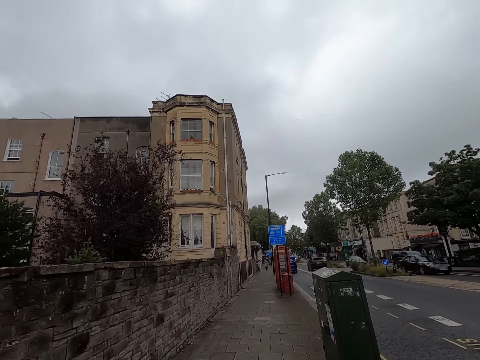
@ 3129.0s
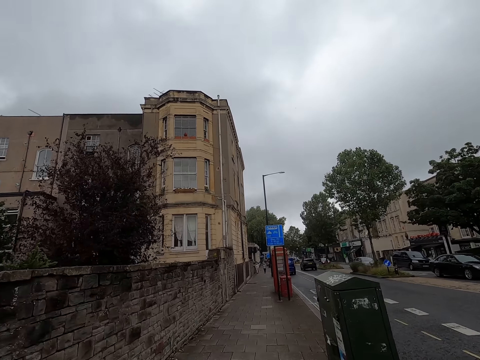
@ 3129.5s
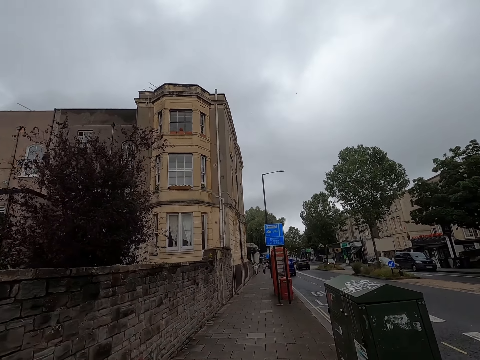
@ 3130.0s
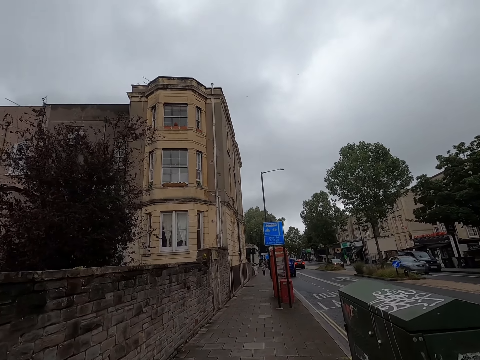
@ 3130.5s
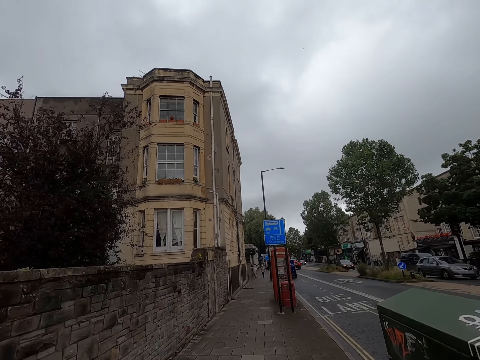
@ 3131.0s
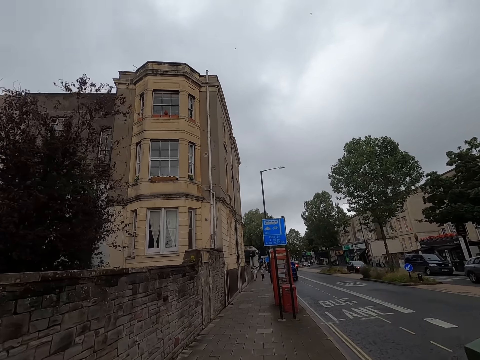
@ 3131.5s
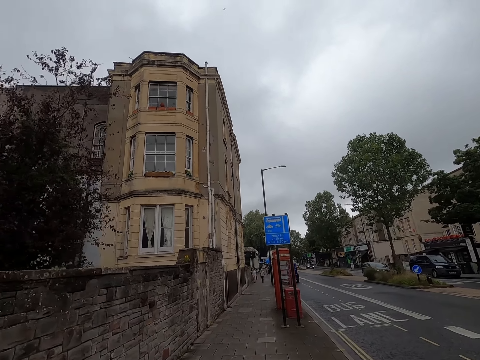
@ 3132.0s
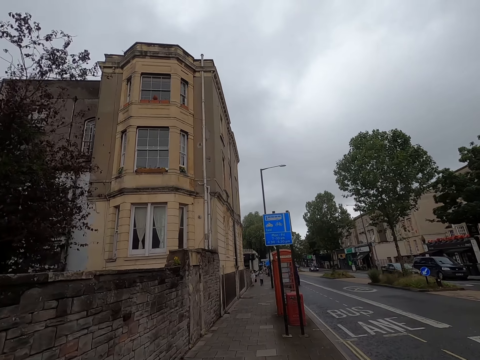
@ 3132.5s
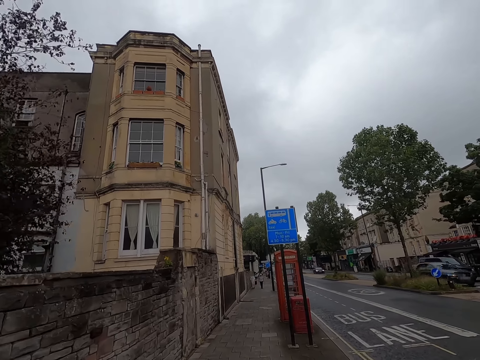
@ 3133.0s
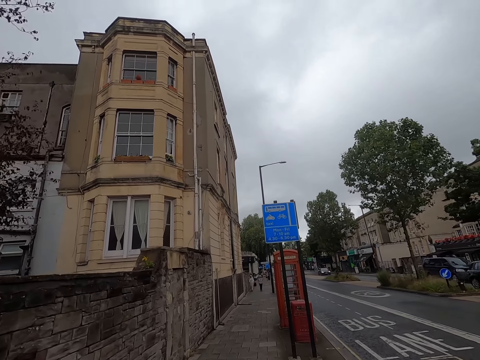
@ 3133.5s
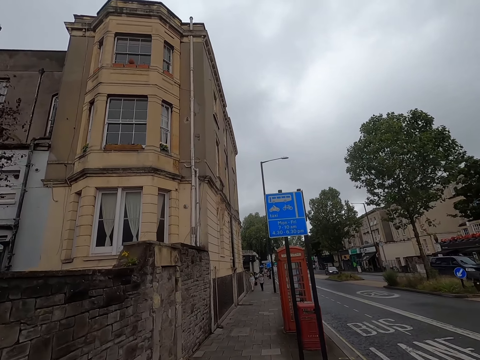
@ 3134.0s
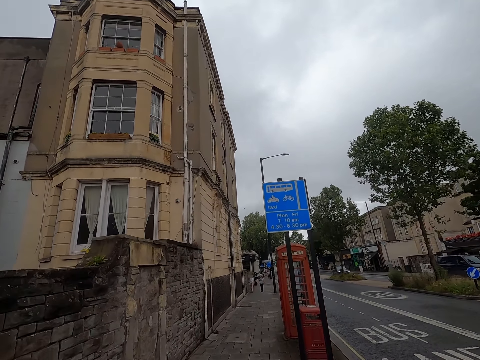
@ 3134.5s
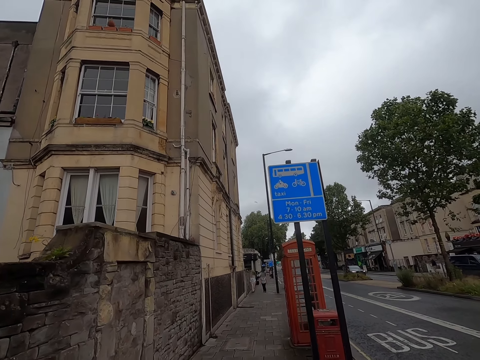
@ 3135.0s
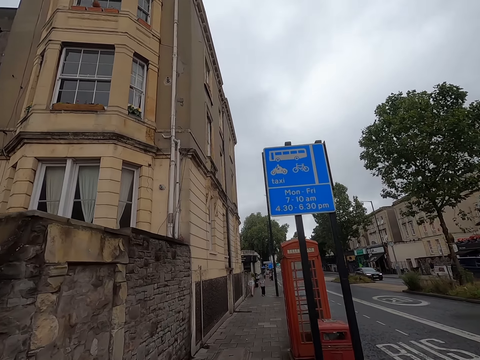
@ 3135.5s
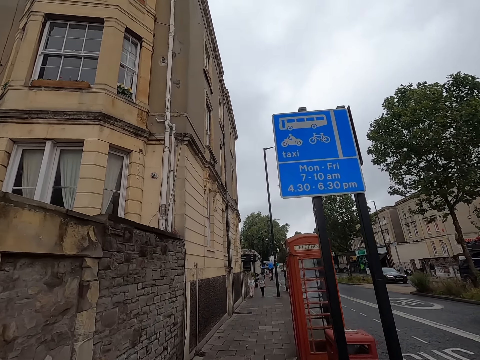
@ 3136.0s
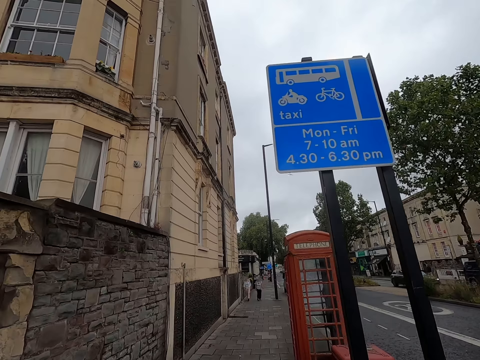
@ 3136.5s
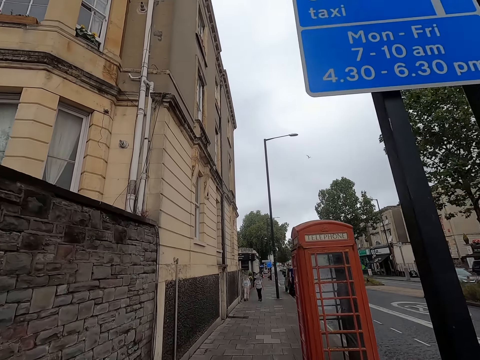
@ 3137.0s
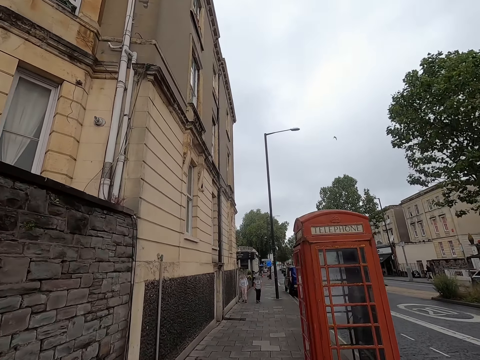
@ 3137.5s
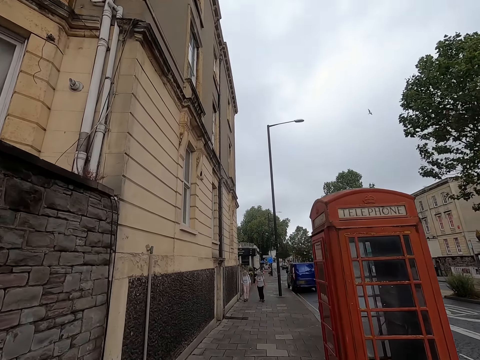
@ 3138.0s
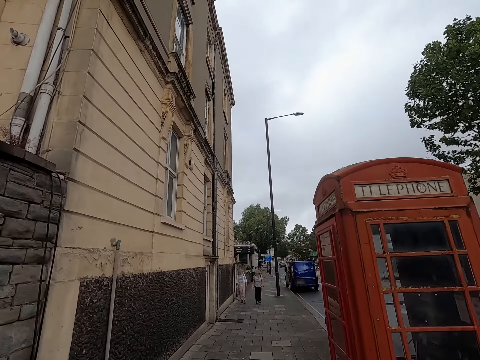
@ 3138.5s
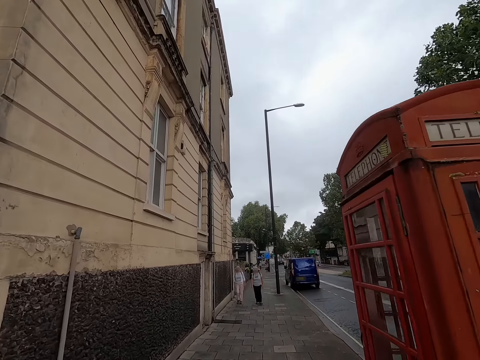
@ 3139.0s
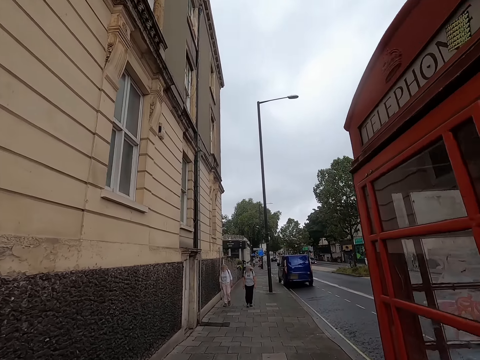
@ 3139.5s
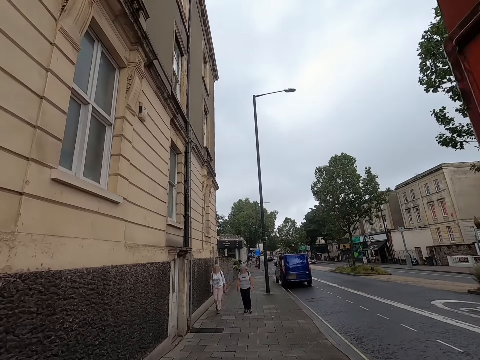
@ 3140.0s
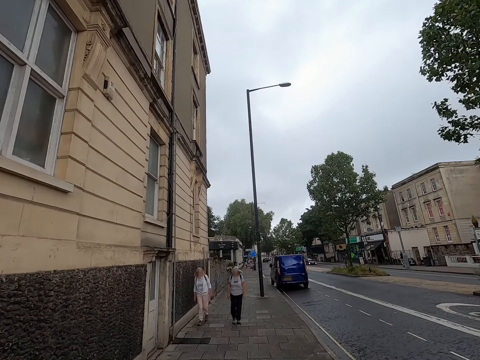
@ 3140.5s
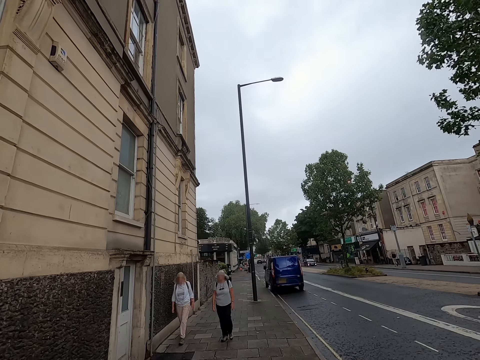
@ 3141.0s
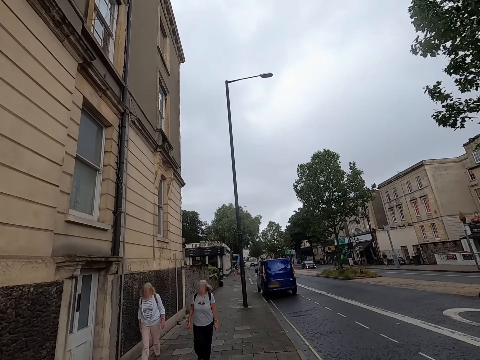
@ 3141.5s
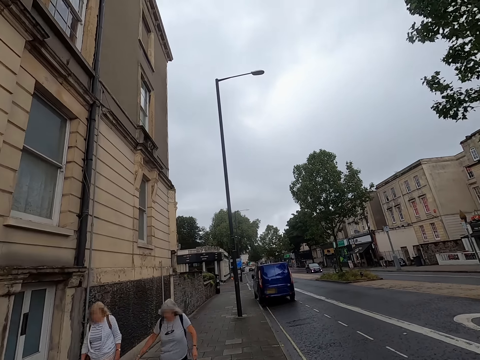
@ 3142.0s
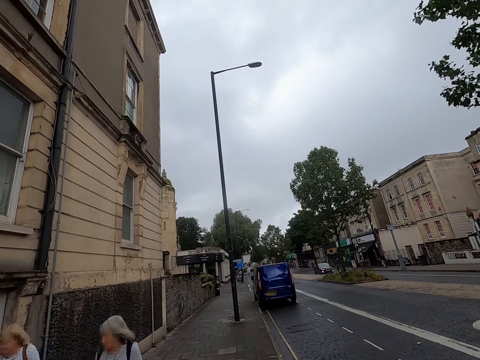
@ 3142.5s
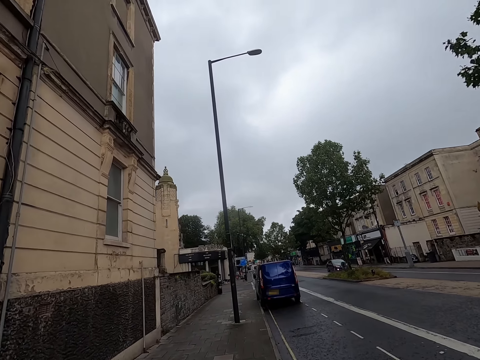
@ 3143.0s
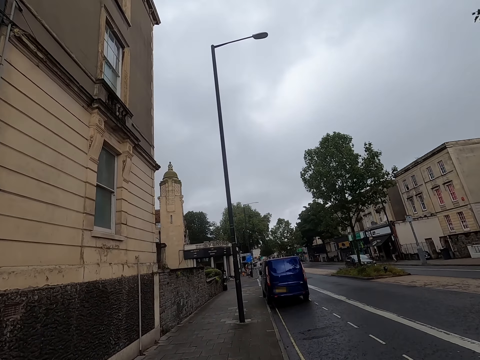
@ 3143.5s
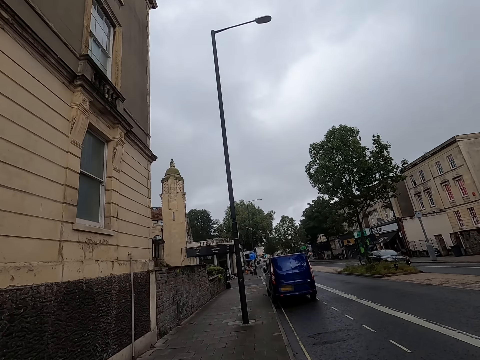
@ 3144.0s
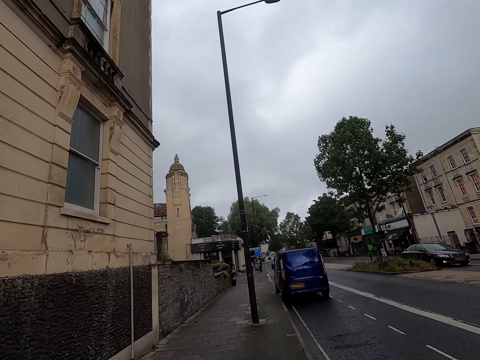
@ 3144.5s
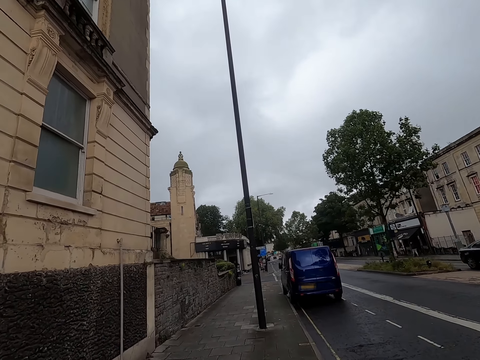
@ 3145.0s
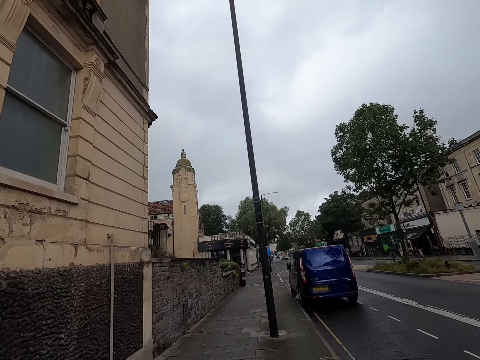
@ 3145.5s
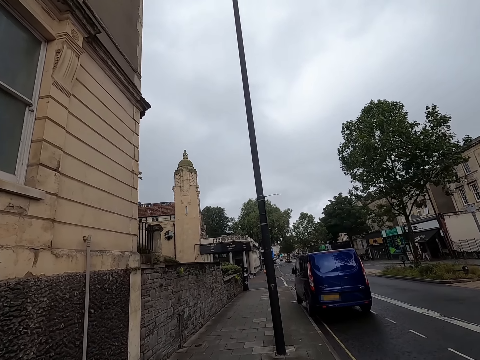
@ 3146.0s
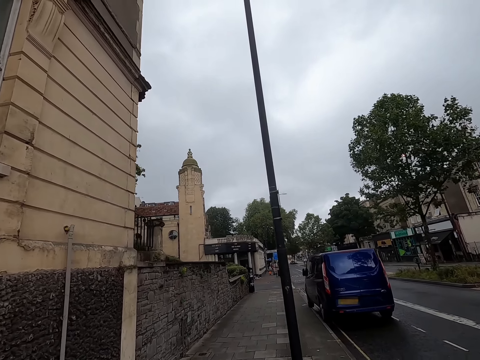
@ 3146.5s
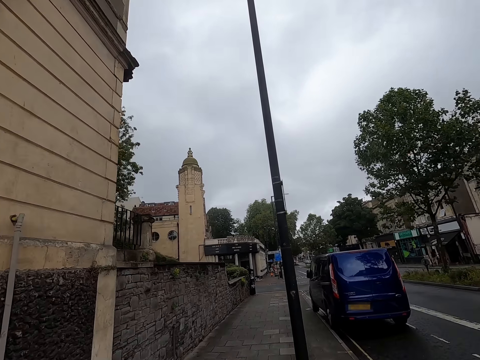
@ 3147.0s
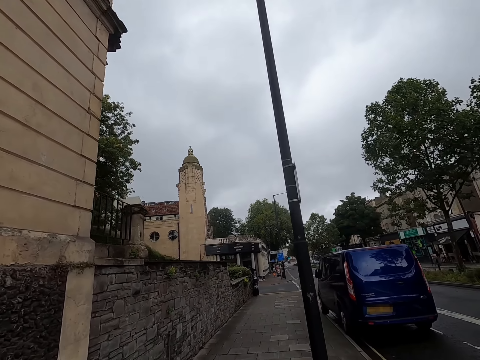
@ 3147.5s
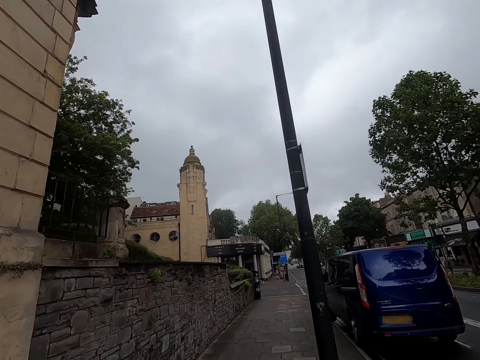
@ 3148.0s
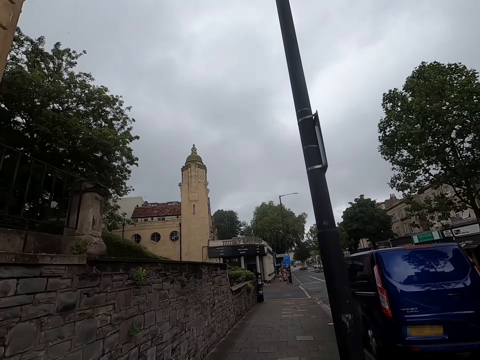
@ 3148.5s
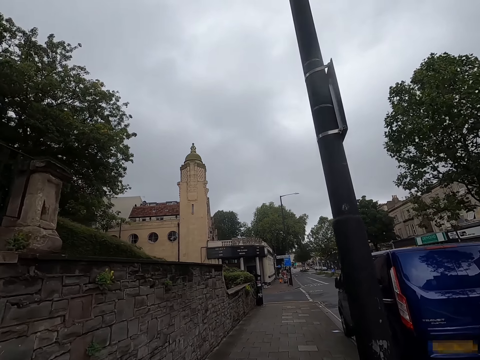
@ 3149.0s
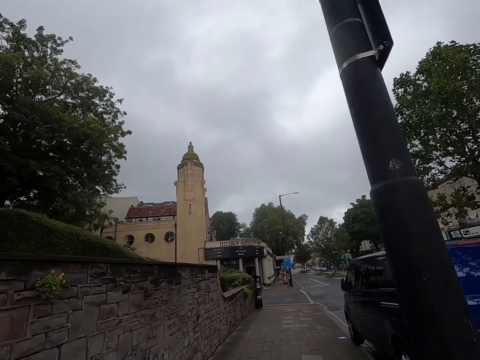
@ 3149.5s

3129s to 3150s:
A black car drives past the camera wearer. A silver car drives past them. A black car drives past them. A woman walks past them. Another woman walks past them. A black car drives past them.

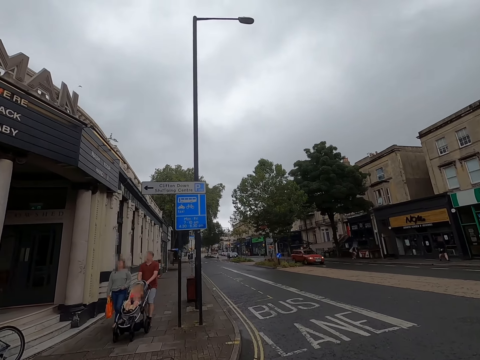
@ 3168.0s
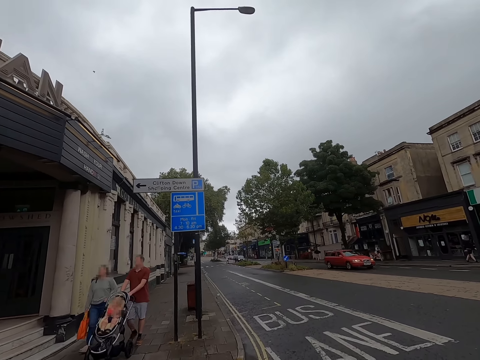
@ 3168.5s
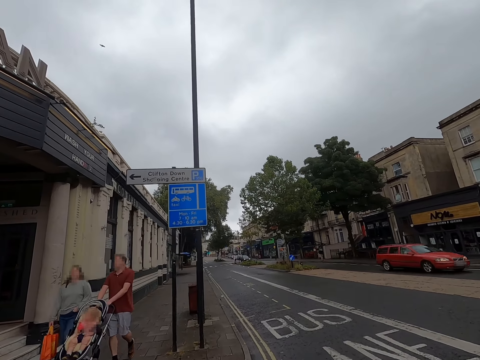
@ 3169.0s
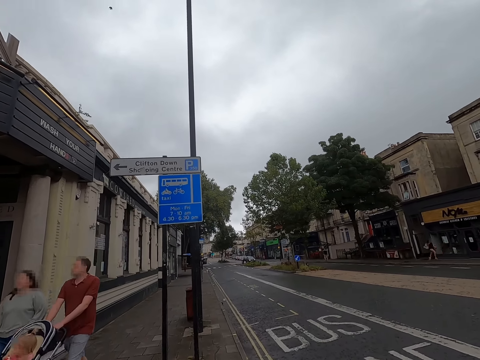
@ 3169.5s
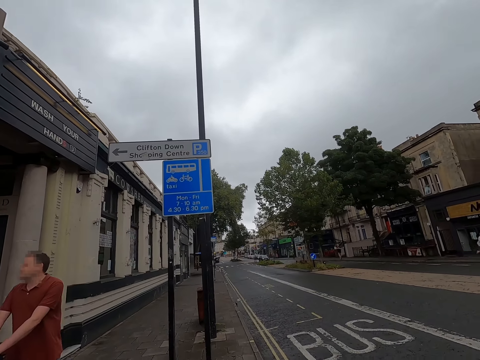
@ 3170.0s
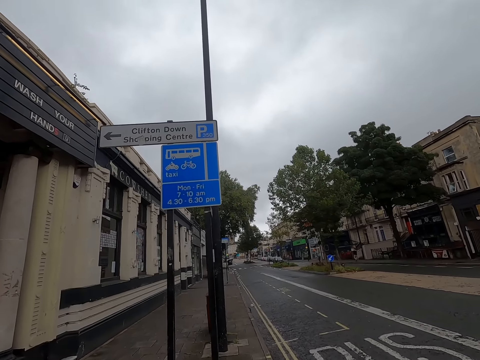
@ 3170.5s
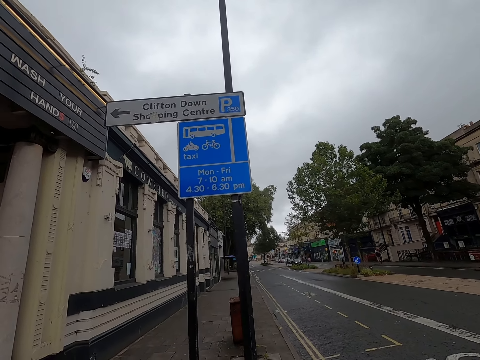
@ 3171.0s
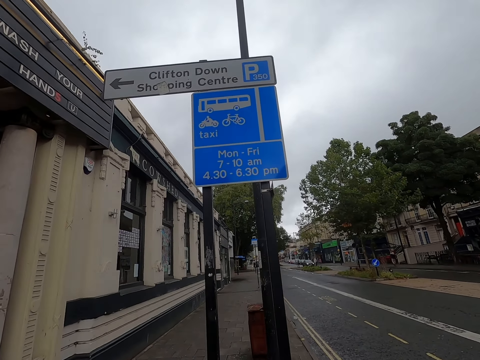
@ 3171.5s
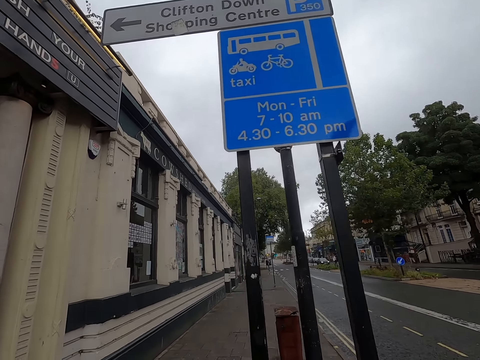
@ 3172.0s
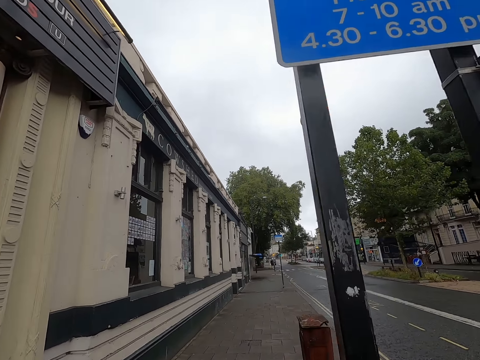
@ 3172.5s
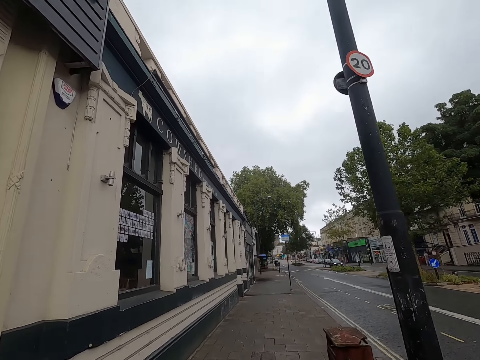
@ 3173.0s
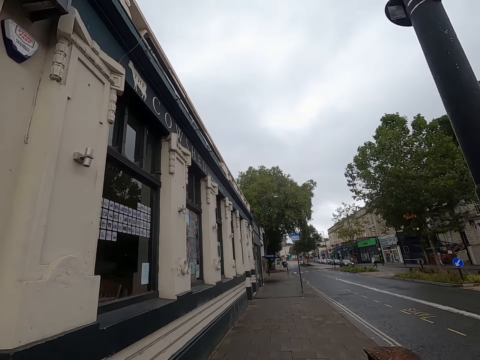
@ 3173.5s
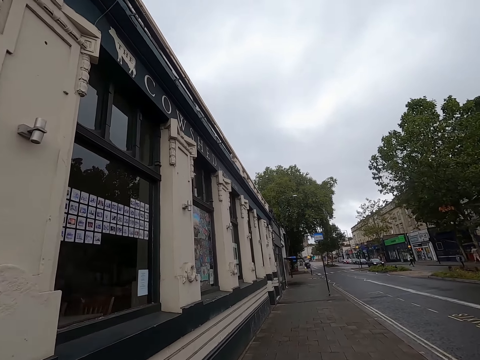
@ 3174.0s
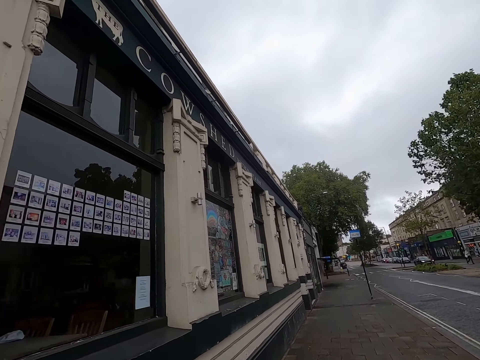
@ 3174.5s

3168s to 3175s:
A woman walks past the camera wearer. A man walks a baby in a baby stroller with both hands past them.
